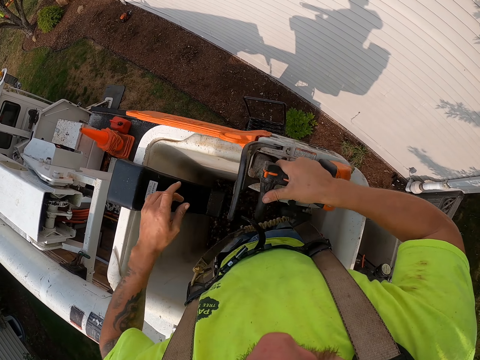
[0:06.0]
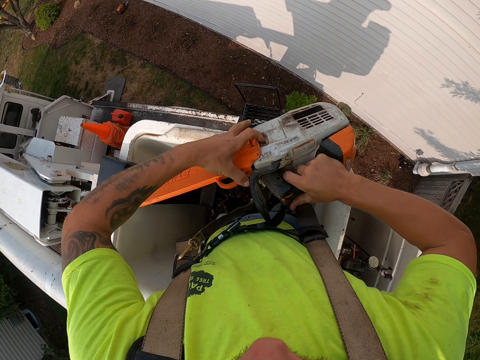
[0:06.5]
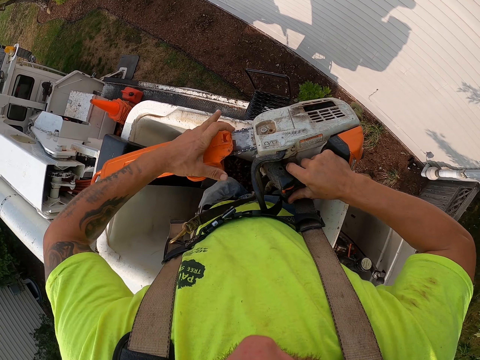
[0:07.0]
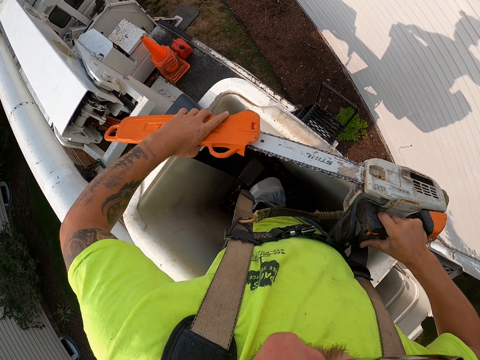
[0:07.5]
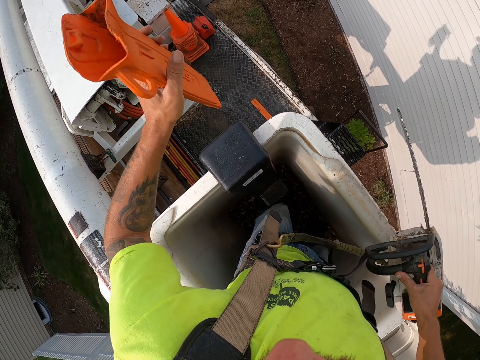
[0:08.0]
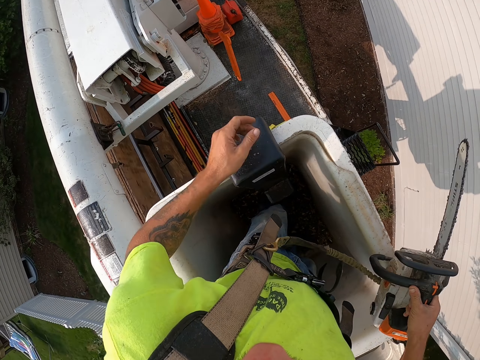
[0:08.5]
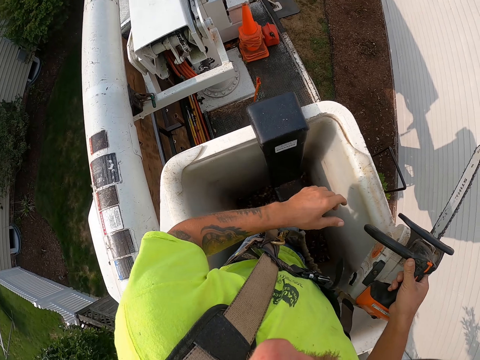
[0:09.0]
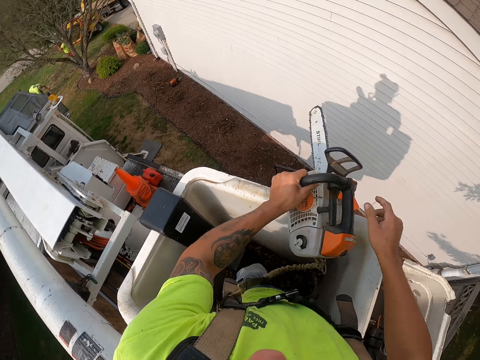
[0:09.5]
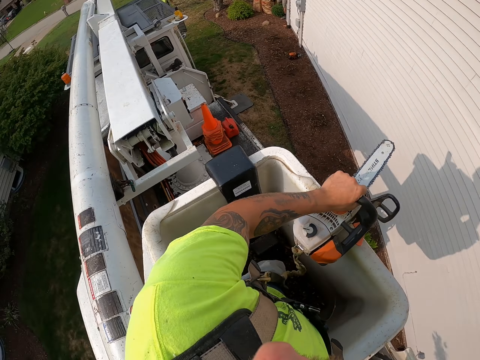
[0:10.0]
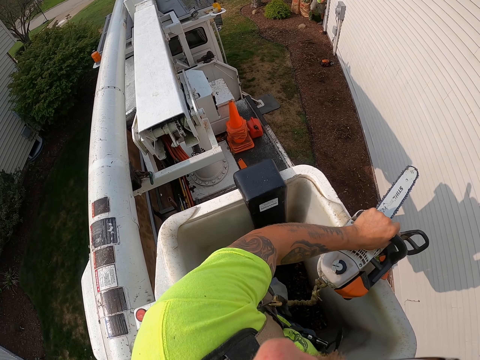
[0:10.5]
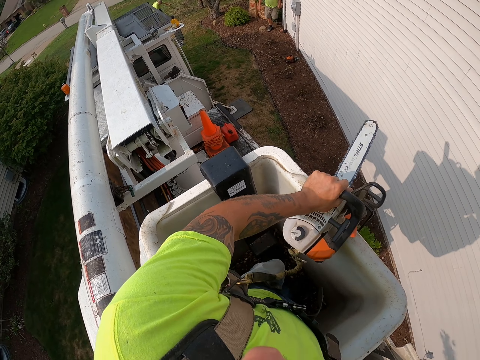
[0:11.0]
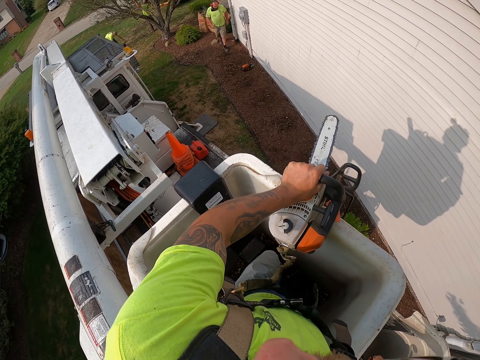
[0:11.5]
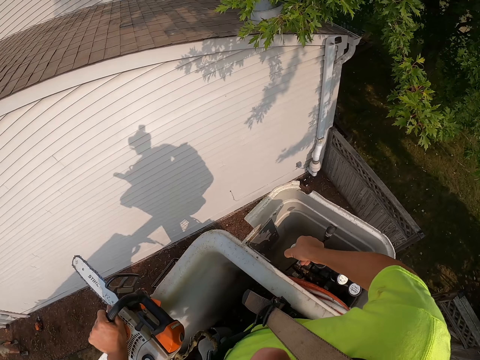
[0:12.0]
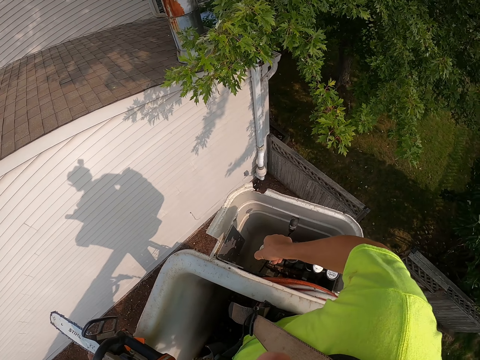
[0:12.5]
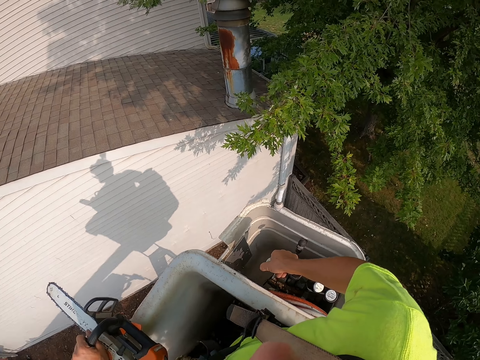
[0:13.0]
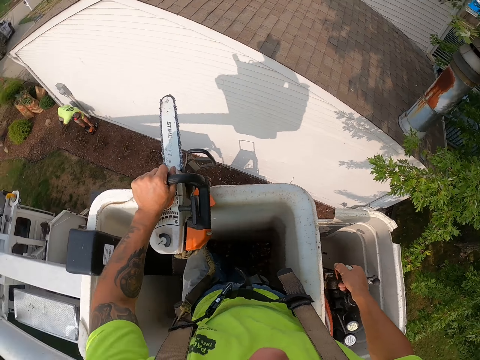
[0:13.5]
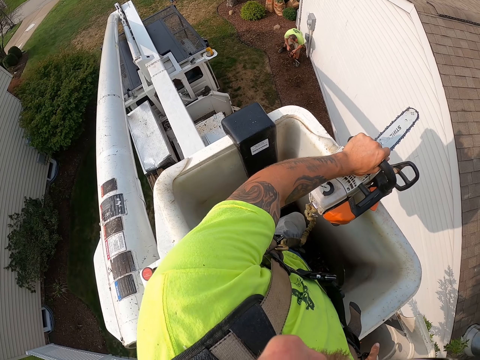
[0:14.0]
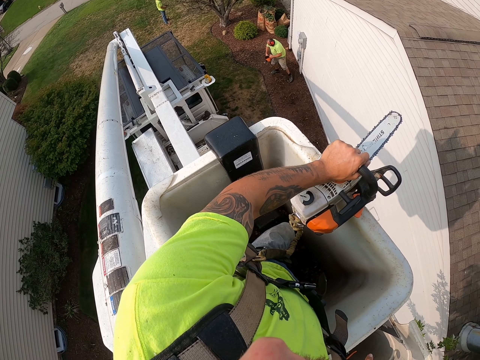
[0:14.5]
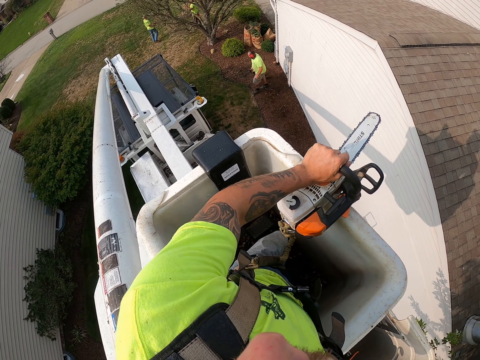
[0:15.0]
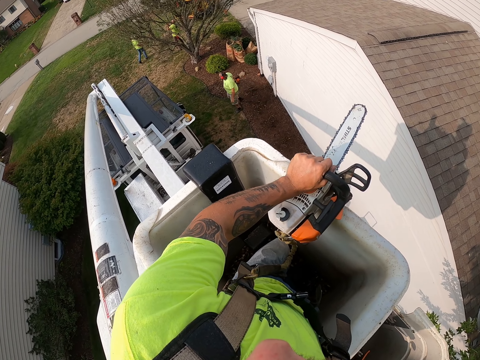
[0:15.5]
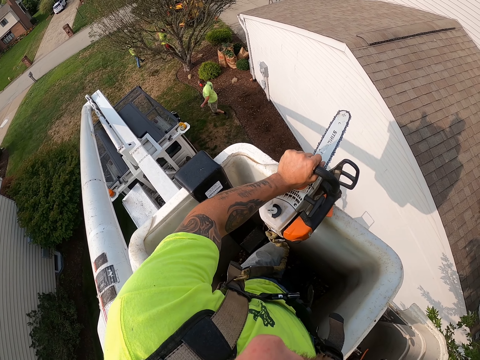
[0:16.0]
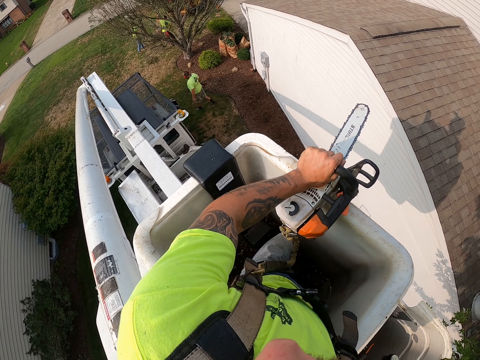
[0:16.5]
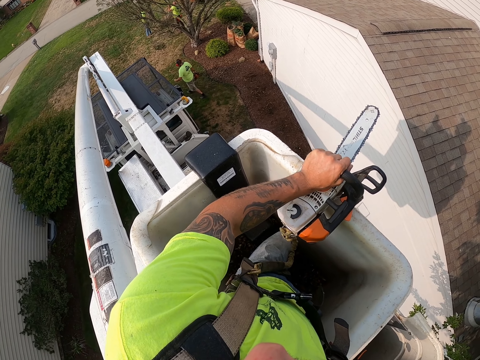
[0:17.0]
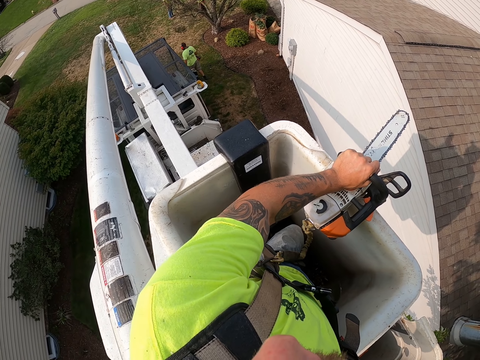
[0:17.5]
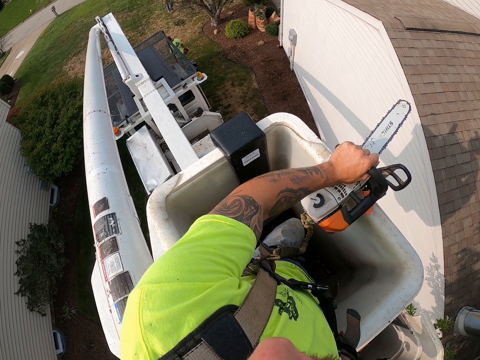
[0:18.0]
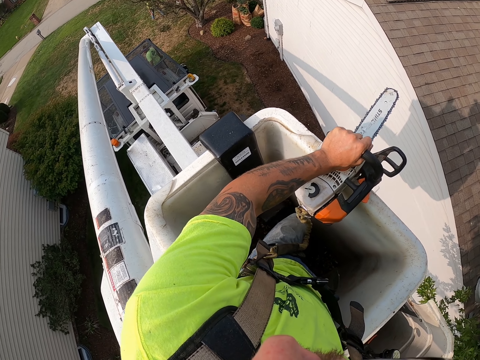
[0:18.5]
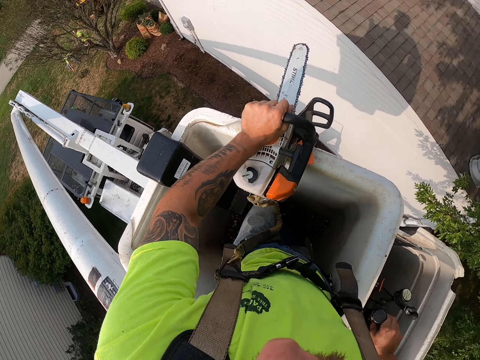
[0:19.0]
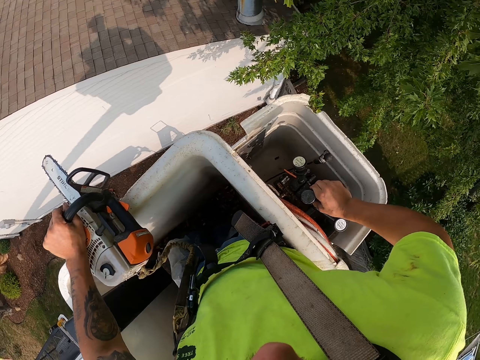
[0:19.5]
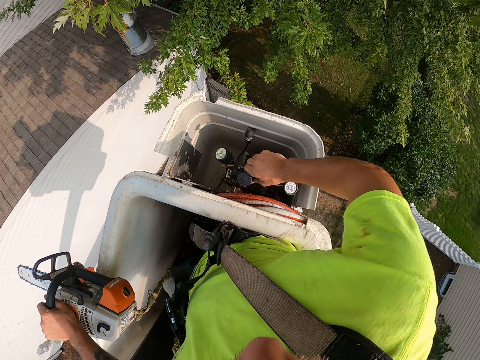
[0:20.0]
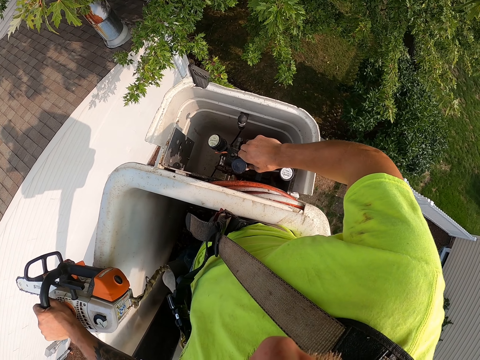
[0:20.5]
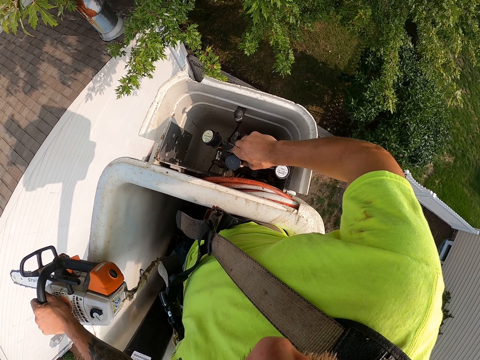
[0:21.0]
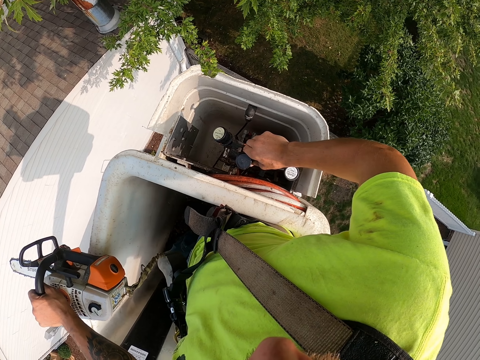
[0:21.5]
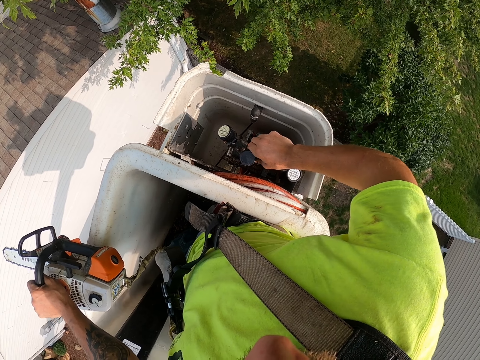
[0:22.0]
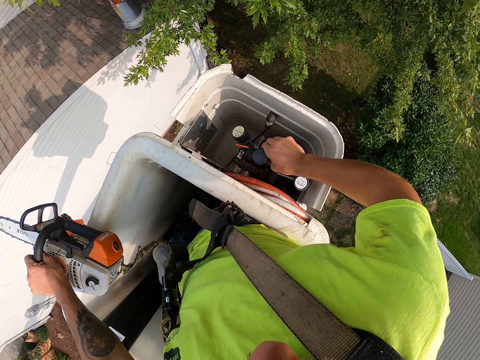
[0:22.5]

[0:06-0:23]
The camera wearer holds the chainsaw with his right hand. He removes the cover of the chainsaw with his left hand. He throws the cover of the chainsaw in his left hand on the tree-felling bucket lift. He takes the chainsaw from his right hand with his left hand, and places the chainsaw in his left hand on the platform of the tree-felling bucket lift. He operates the tree-felling bucket lift with his right hand. A man picks up branches of a tree from the ground with both hands. The camera wearer holds the saw on the aerial lift.

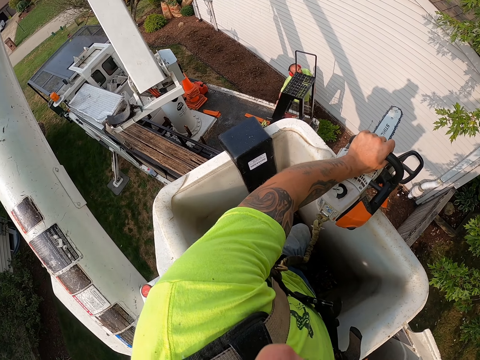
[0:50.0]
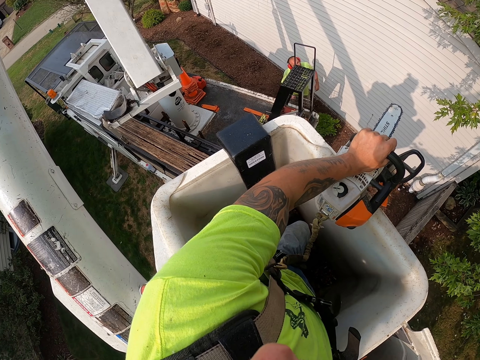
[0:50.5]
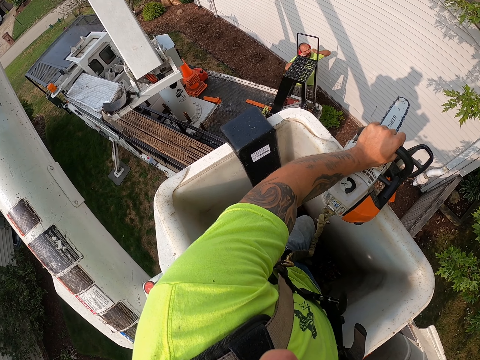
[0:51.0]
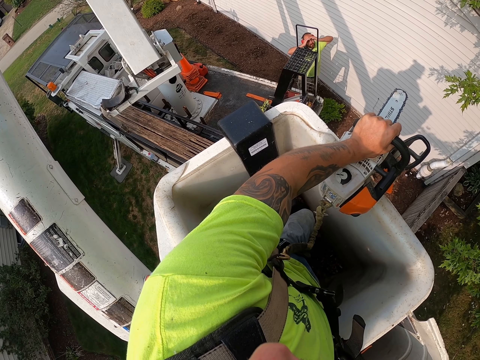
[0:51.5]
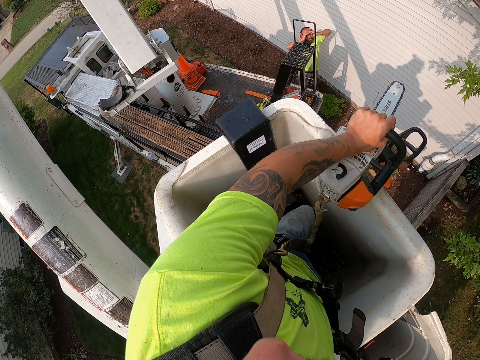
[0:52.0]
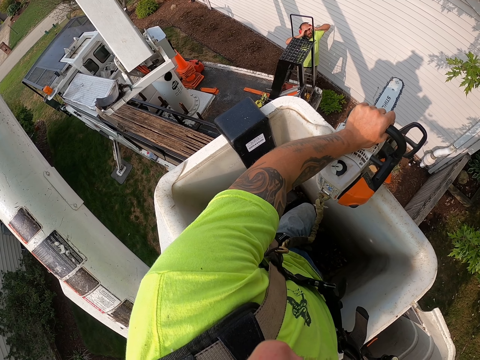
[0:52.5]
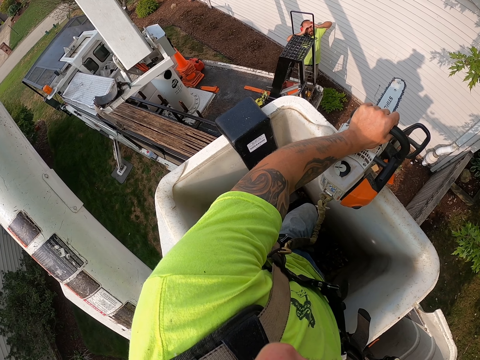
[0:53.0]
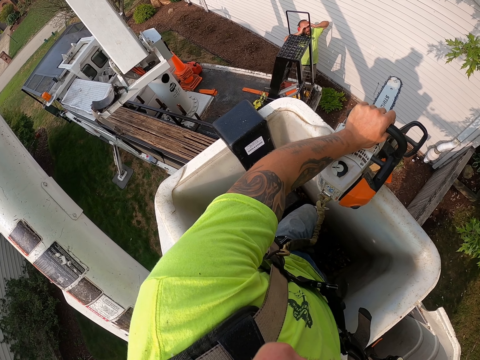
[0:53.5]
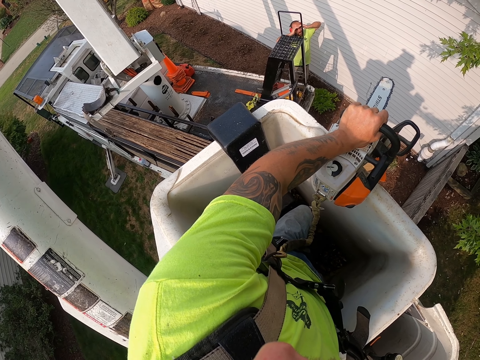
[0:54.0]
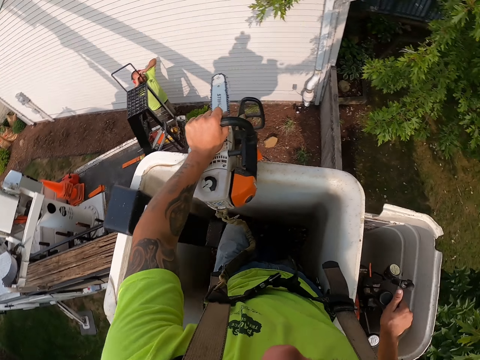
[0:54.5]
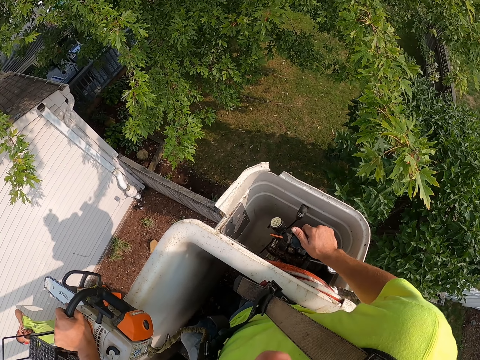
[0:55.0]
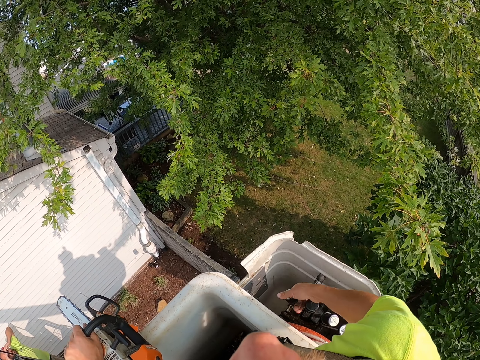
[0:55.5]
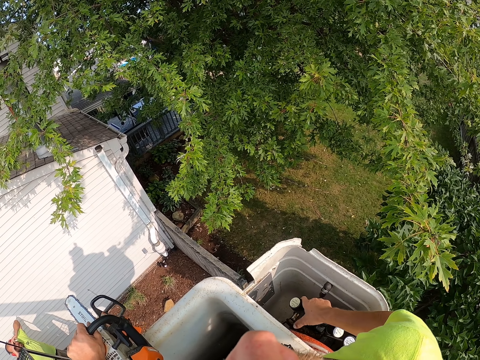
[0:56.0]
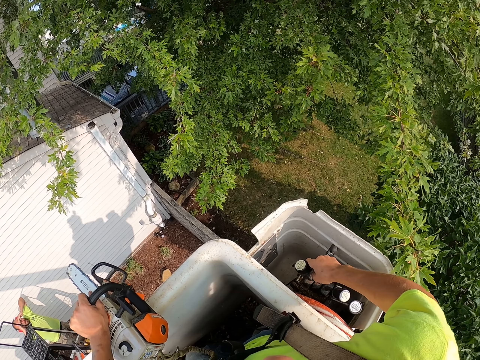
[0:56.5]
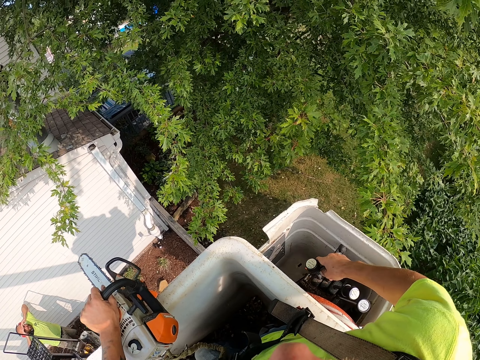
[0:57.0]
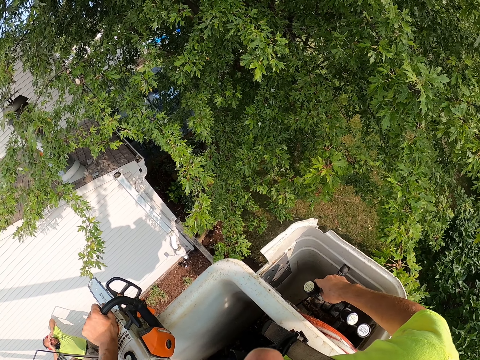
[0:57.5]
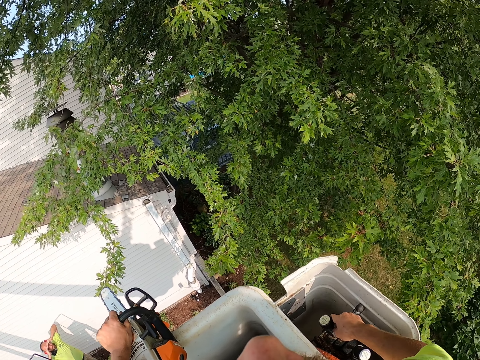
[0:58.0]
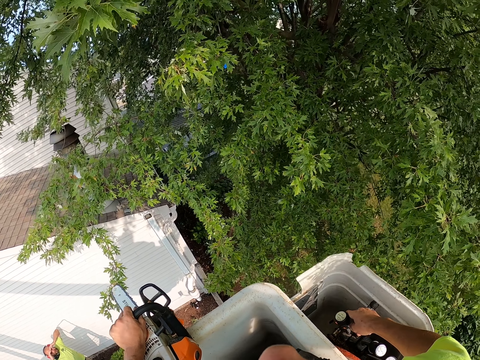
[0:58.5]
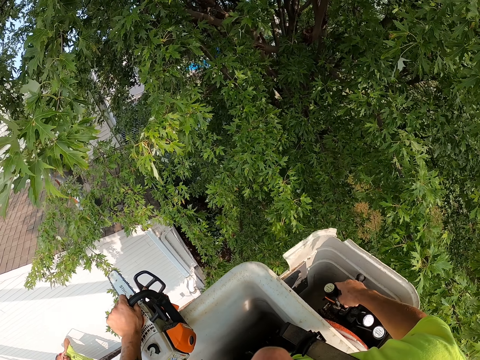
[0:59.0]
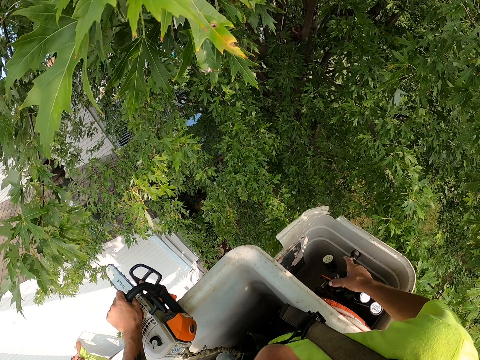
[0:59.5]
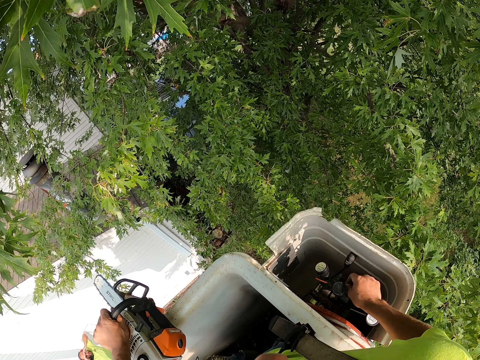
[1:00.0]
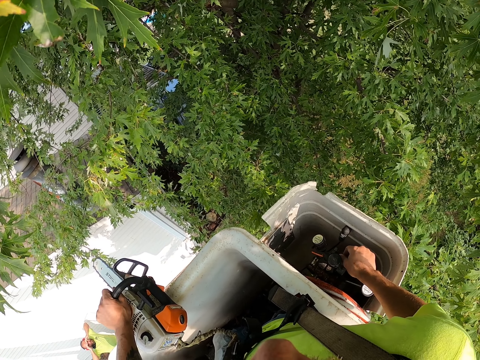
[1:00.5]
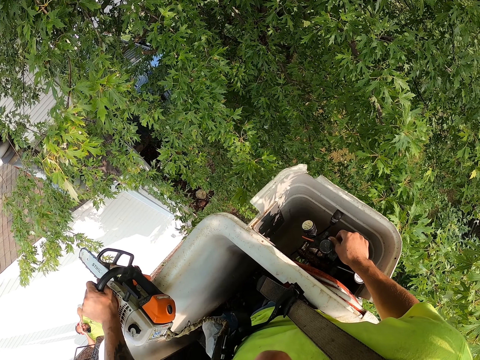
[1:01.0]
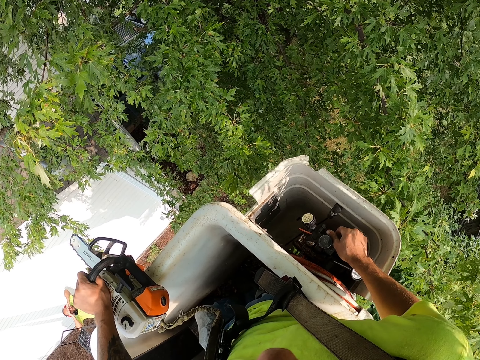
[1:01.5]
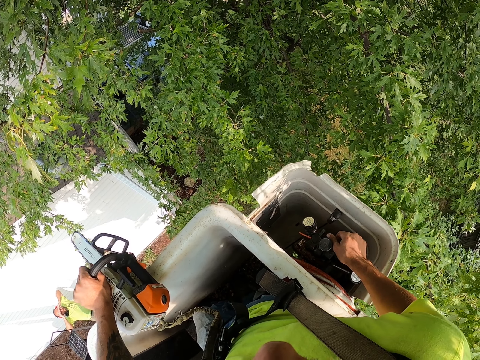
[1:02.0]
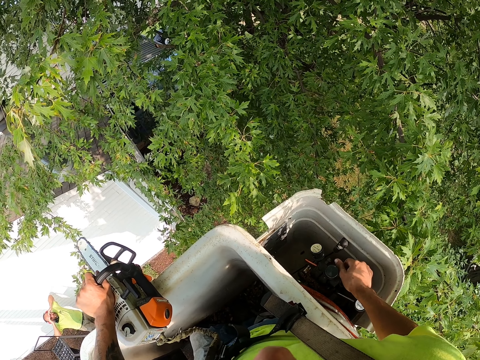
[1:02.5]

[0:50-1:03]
A man dialogues with the camera wearer.
